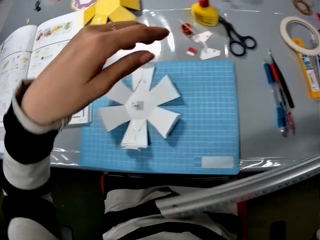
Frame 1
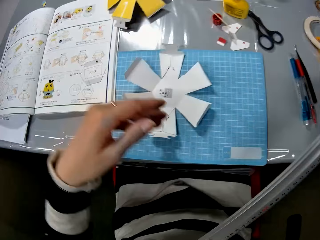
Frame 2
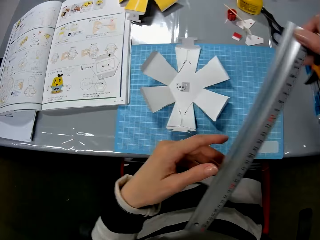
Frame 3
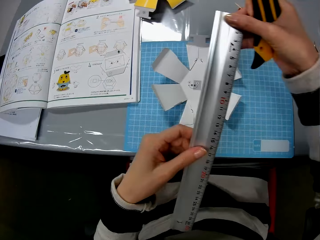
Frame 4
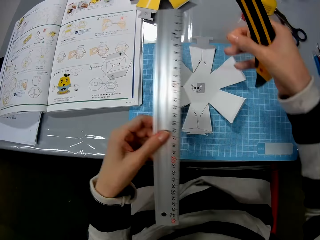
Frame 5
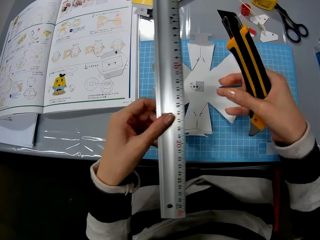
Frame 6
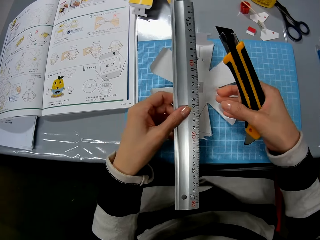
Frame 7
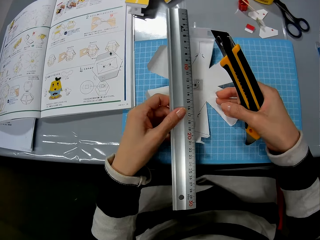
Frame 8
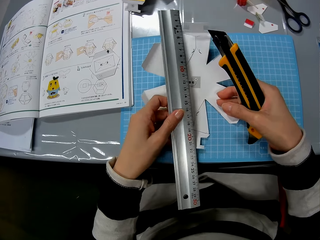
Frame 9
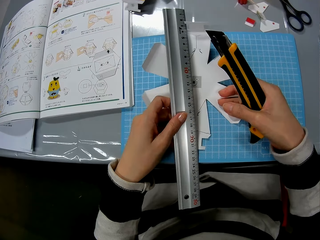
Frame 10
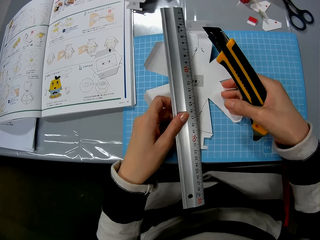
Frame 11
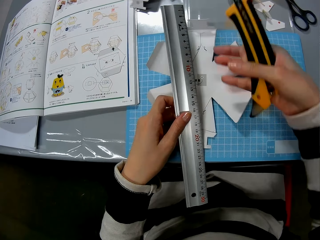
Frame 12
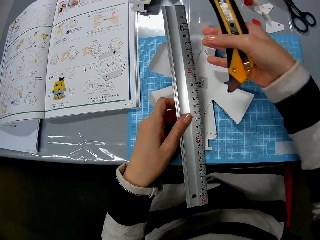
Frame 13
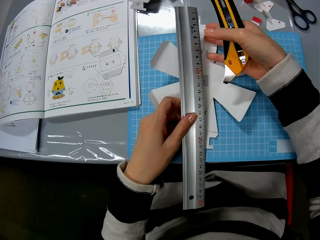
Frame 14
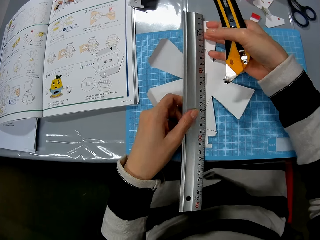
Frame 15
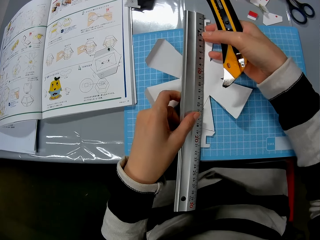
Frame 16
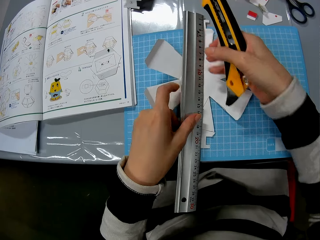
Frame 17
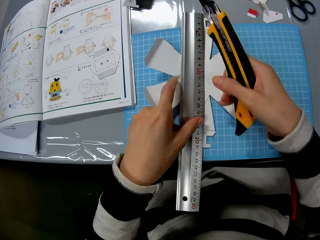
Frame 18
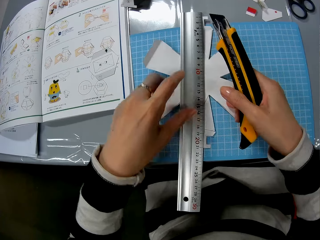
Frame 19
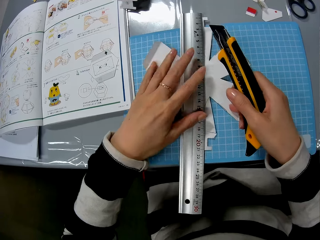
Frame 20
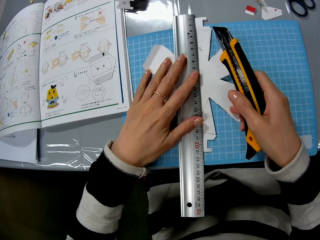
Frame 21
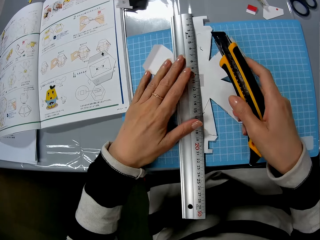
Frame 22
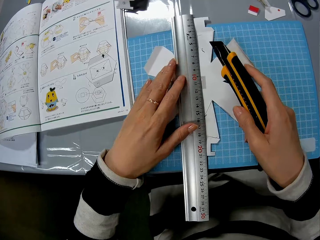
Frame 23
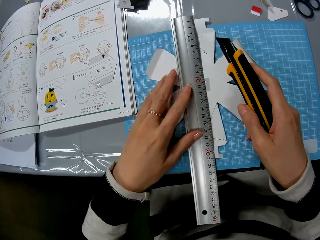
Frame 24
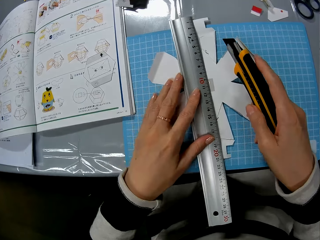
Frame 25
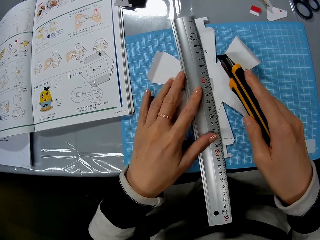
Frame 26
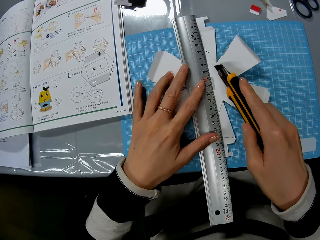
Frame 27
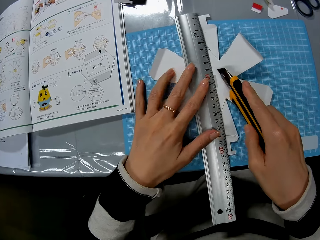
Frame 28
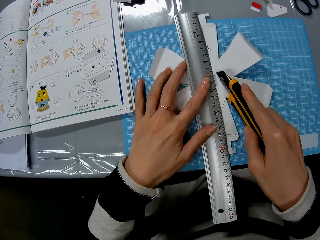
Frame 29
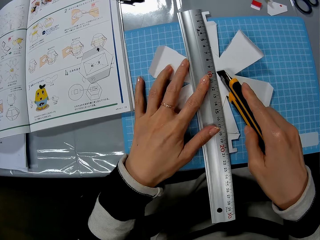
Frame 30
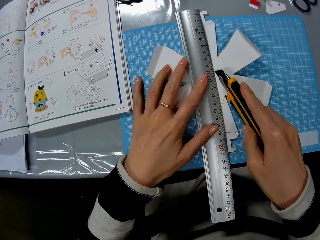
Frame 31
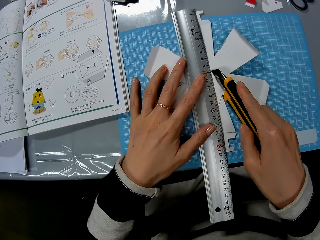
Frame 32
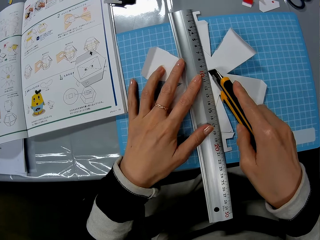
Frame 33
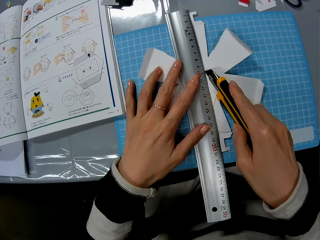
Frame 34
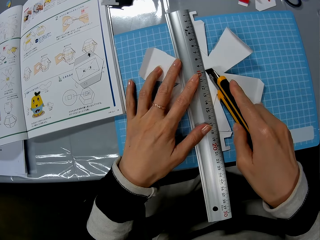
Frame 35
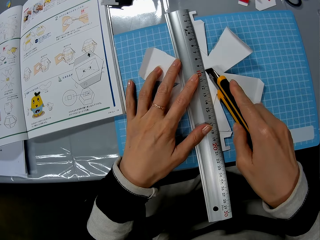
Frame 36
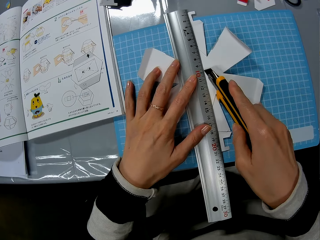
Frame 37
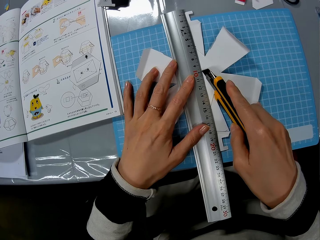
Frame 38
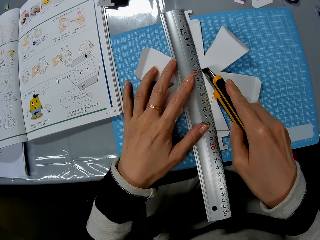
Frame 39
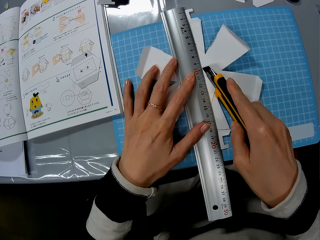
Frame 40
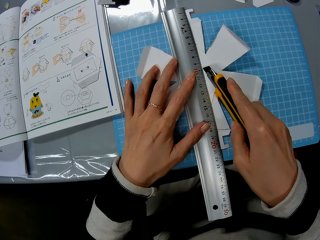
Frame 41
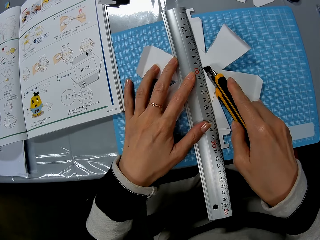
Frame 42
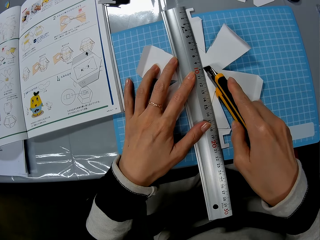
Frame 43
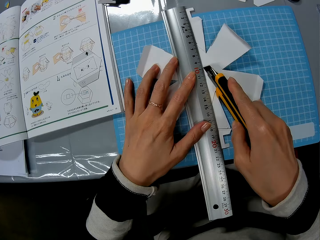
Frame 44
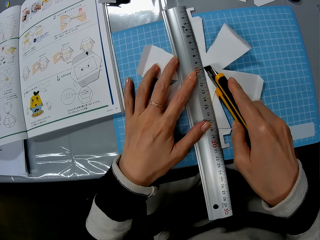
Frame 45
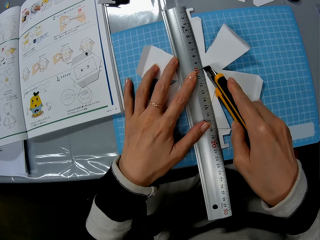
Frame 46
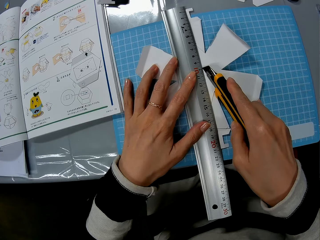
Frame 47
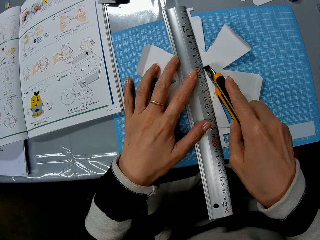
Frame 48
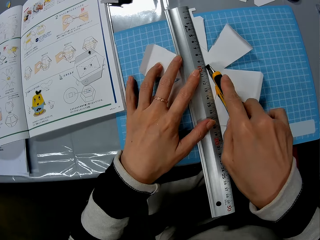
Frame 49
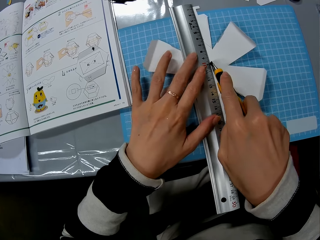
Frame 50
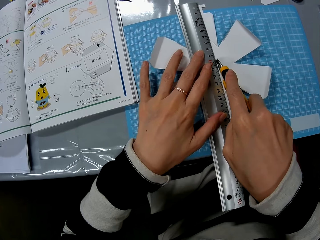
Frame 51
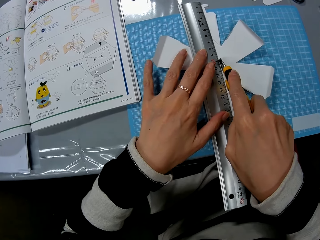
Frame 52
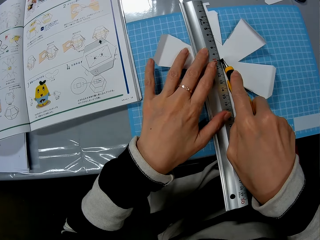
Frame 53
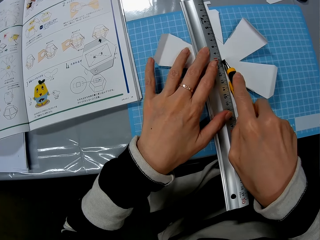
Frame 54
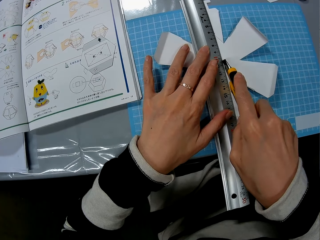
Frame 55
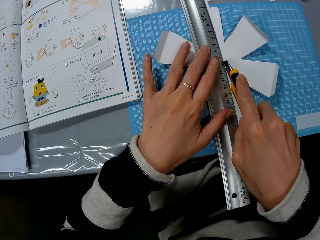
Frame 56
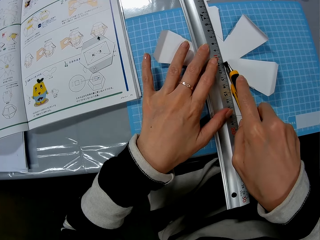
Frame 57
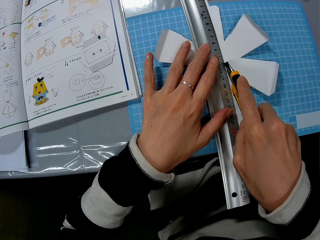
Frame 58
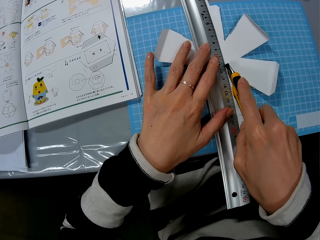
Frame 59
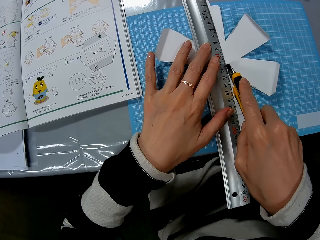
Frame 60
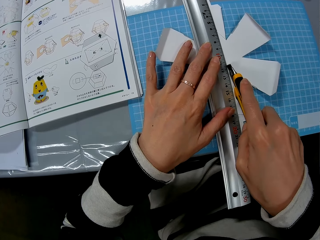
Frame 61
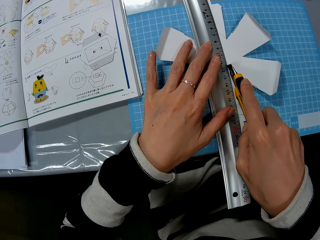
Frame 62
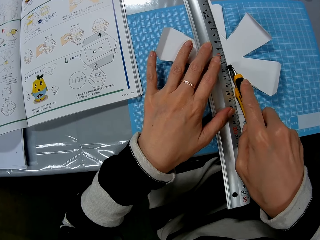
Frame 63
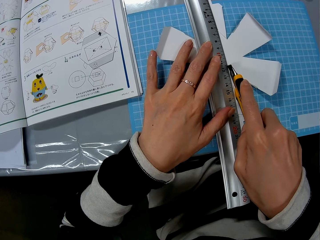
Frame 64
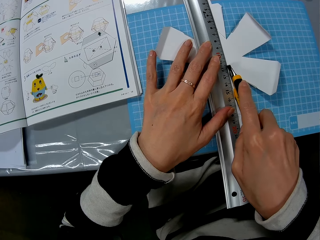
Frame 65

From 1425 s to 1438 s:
The camera wearer puts the ruler on top of the crafting paper. They adjust the ruler. They cut the crafting paper with a scalpel.

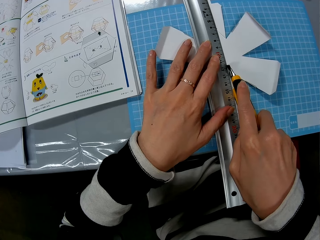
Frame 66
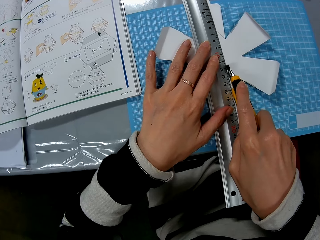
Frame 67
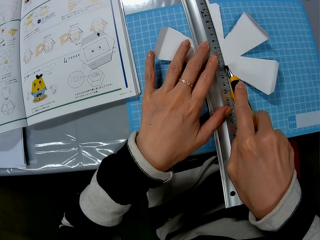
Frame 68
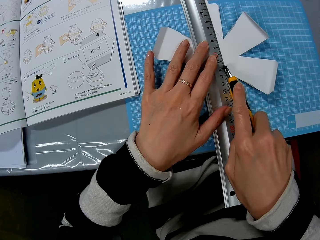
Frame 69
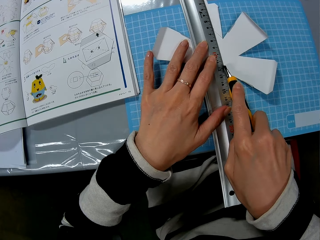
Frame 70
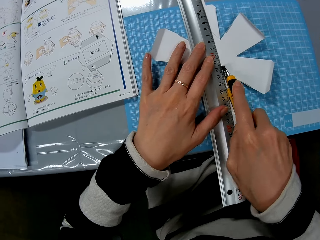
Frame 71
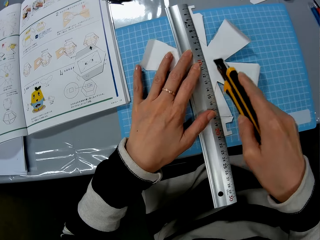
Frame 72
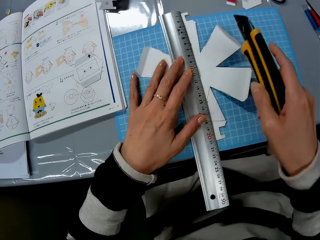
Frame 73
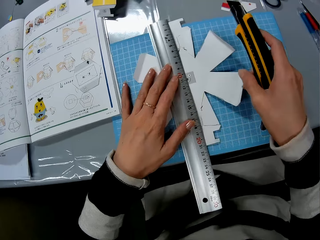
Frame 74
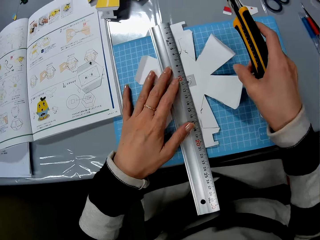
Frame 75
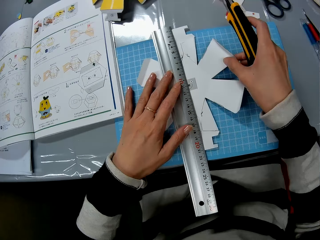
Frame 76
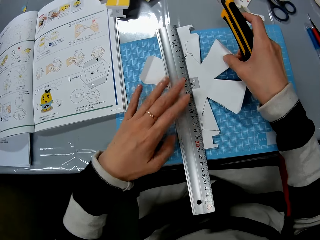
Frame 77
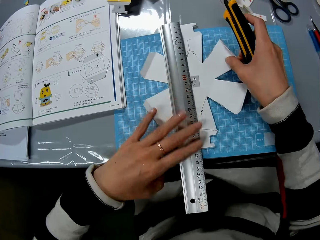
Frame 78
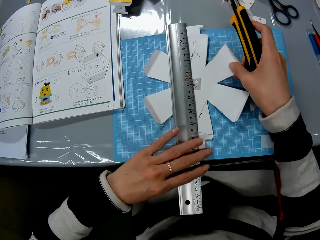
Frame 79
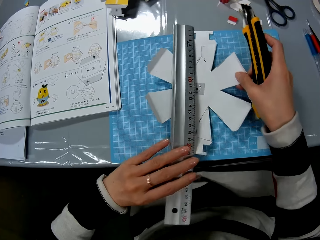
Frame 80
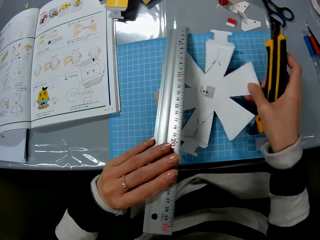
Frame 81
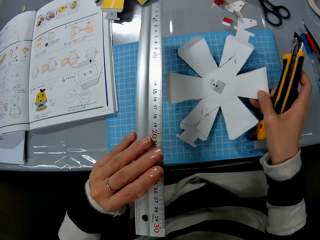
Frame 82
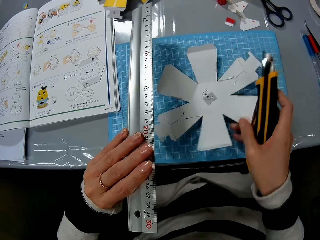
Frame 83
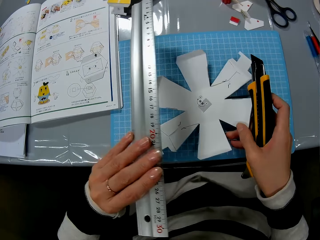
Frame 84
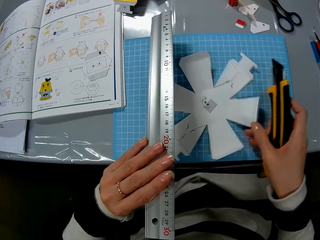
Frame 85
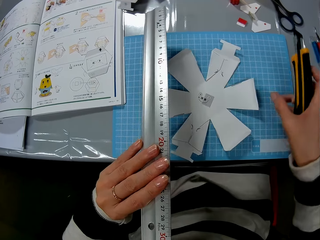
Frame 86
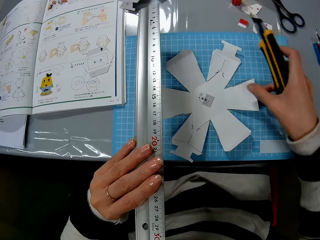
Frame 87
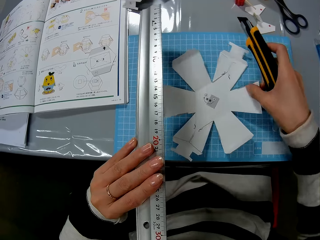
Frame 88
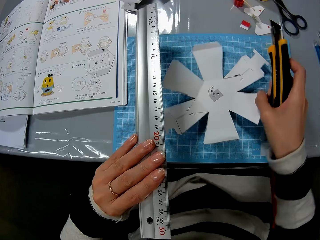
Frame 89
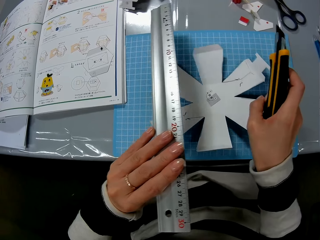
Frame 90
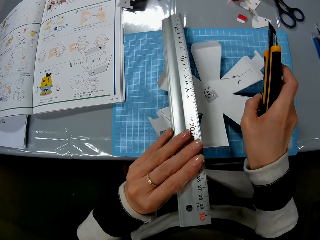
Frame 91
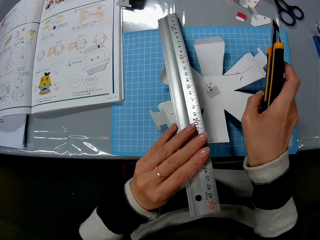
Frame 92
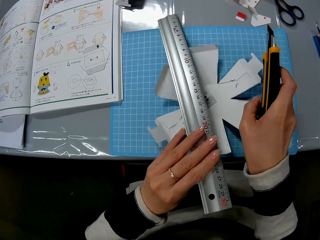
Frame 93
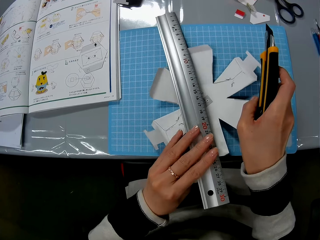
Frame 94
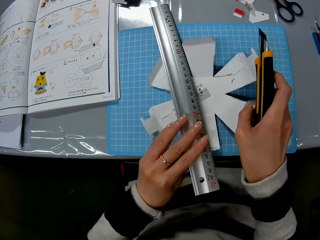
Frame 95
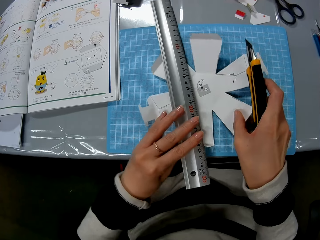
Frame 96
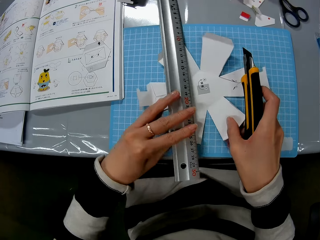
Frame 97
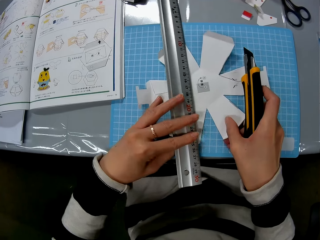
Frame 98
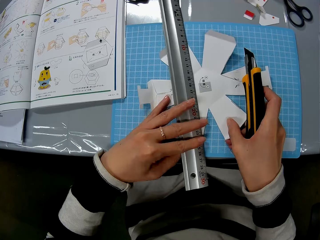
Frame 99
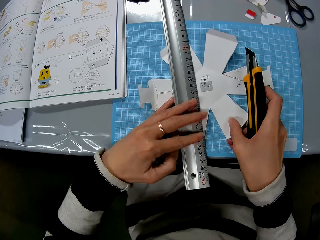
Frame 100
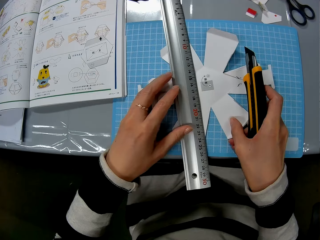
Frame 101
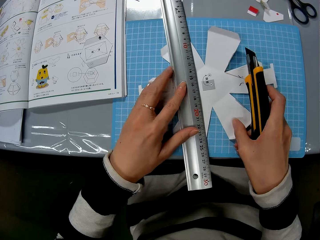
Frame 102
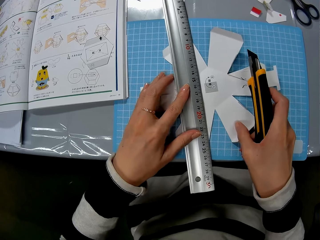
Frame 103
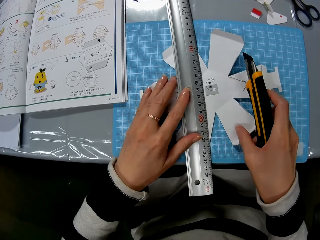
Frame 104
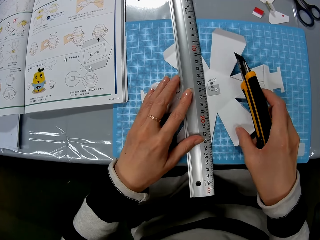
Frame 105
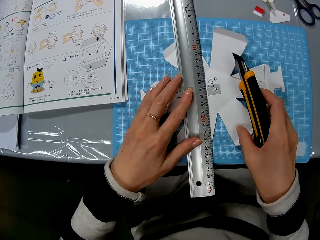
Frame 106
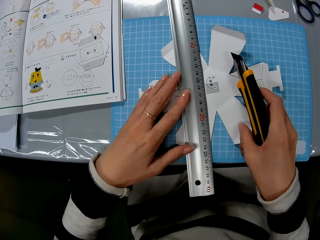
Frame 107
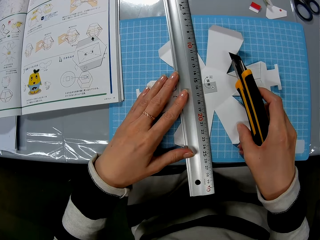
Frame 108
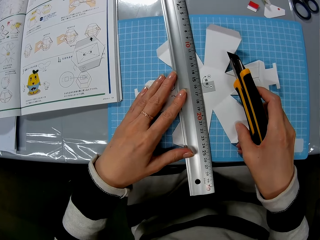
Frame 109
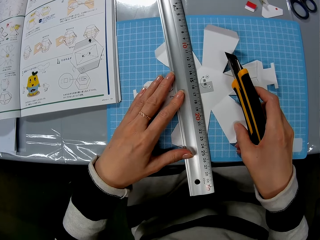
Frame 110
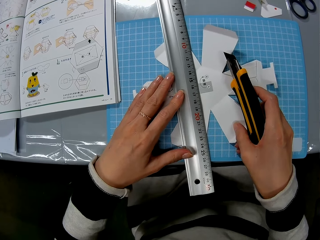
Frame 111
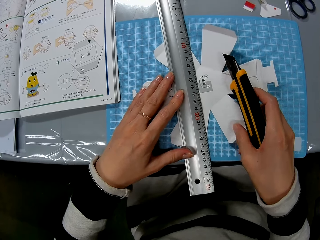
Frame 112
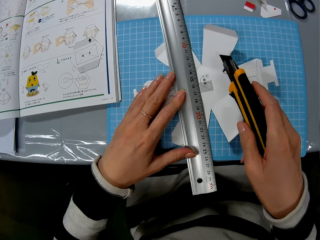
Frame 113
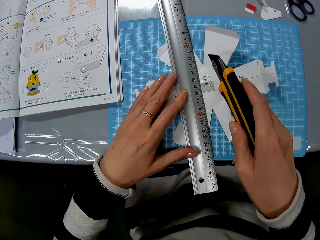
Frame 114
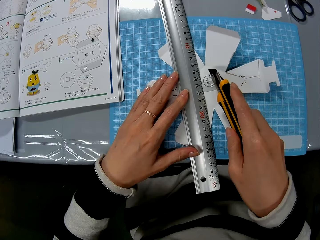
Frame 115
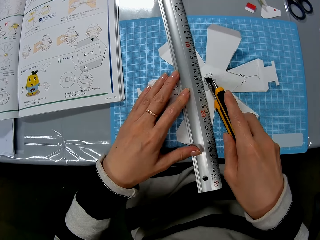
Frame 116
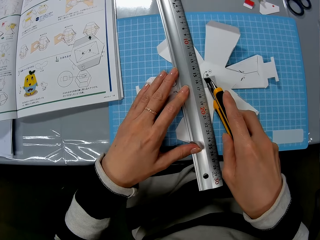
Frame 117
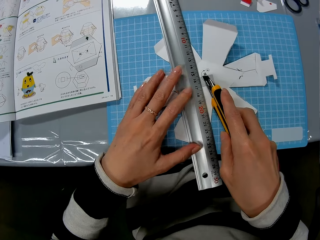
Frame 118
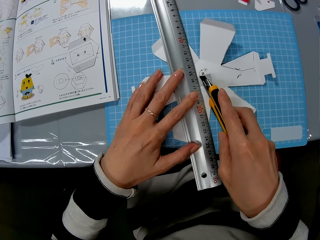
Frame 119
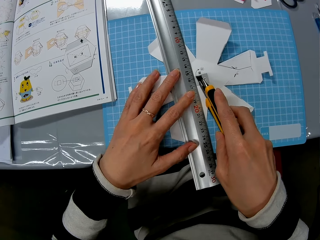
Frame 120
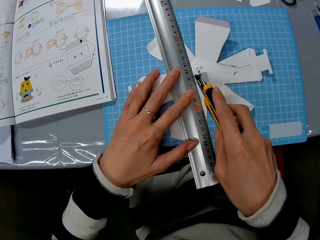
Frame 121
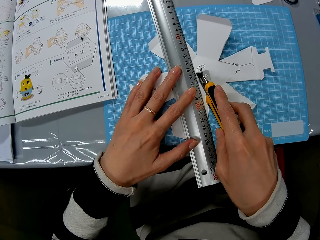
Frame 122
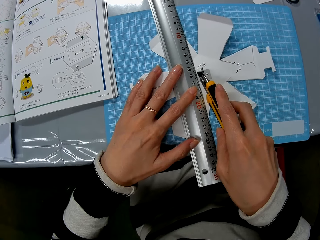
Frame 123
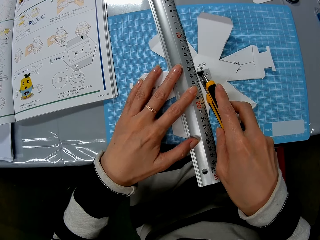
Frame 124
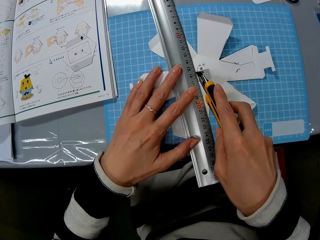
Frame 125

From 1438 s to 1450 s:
The camera wearer adjusts the crafting paper. They rotate the crafting paper. They put the ruler on top of the crafting paper. They cut through the crafting paper.
